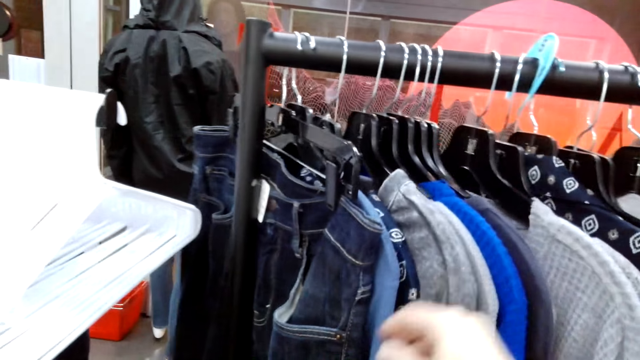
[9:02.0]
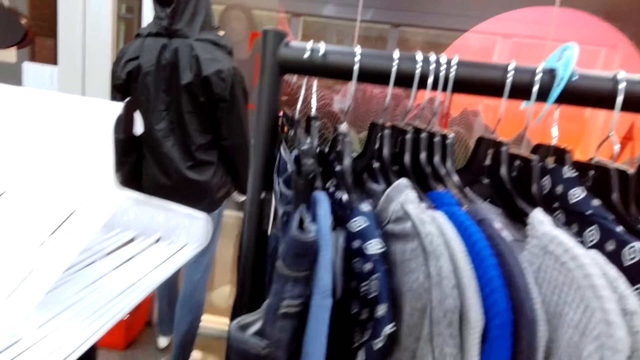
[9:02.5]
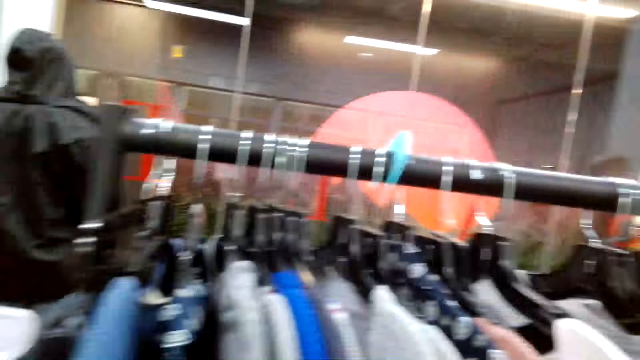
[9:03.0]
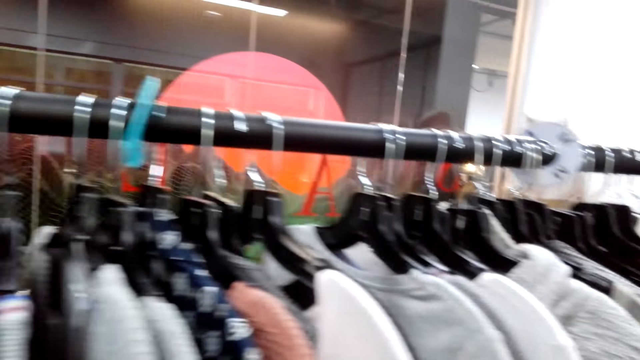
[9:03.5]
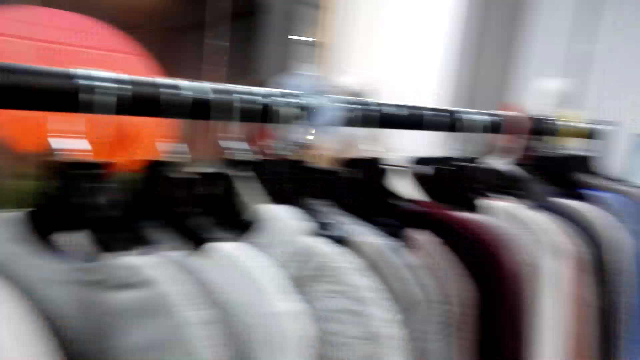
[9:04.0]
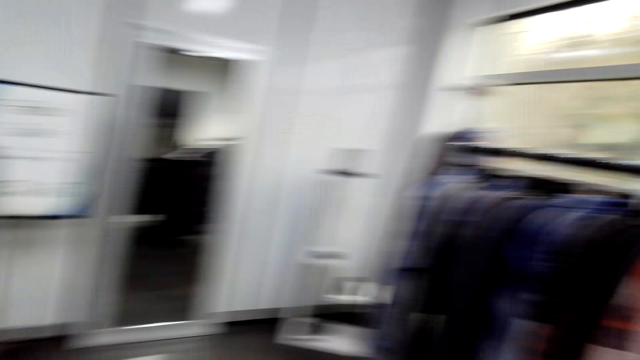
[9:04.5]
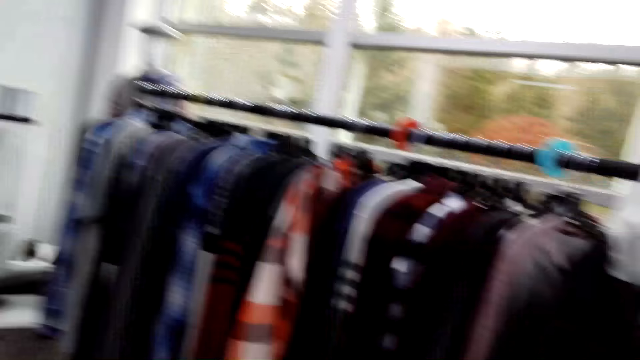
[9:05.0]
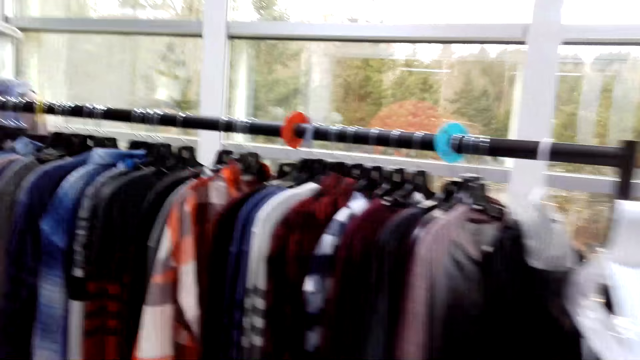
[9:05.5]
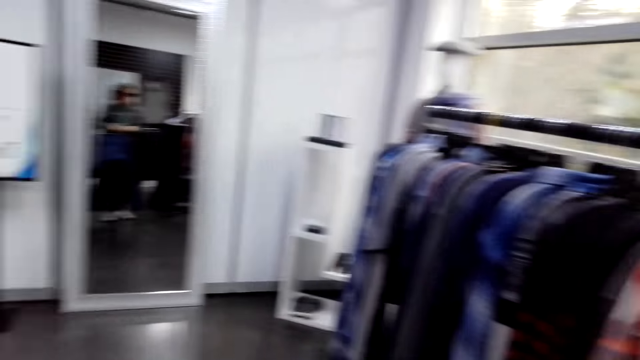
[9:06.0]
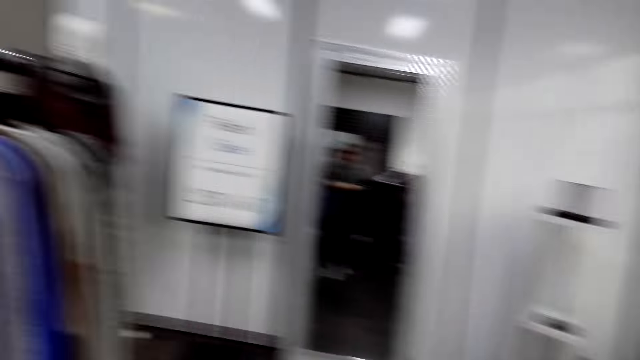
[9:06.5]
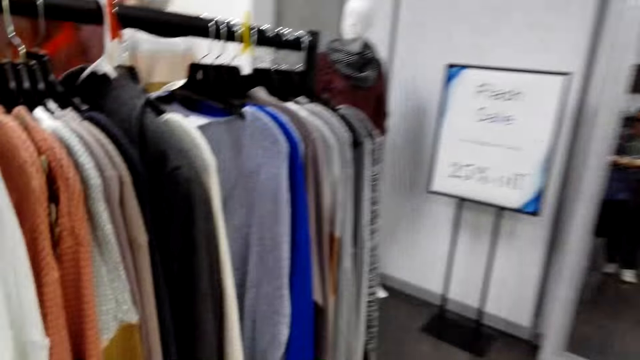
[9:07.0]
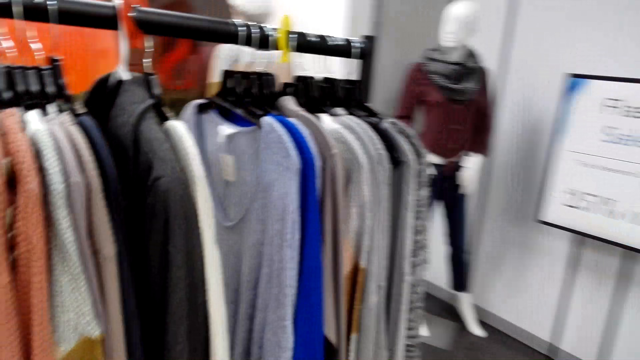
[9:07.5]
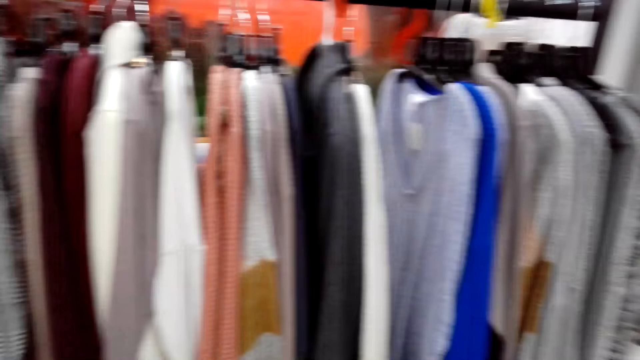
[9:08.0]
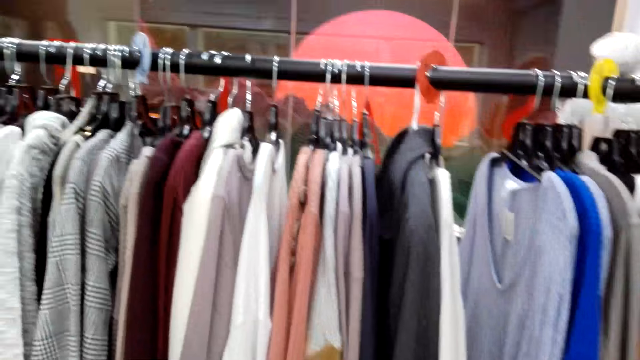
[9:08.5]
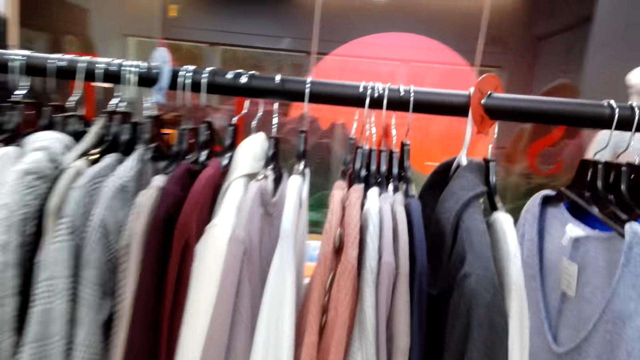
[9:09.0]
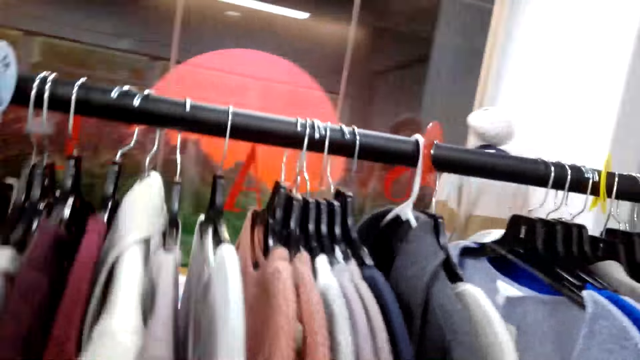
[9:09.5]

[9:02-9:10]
The camera wearer moves around. They turn around the tops.

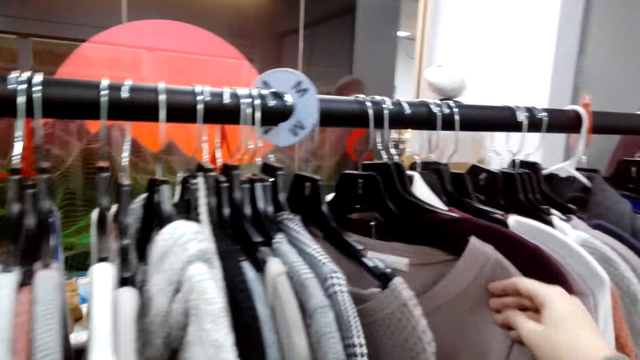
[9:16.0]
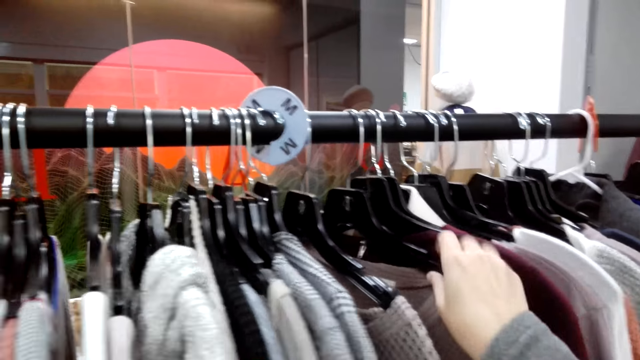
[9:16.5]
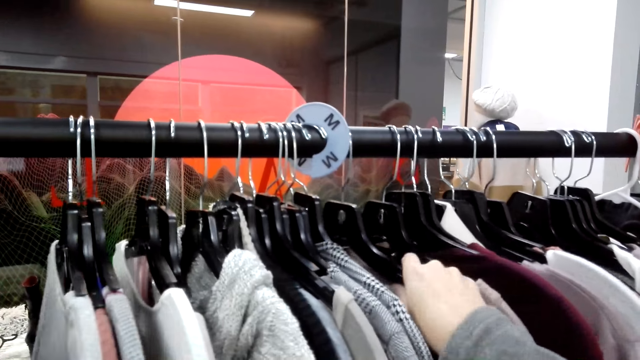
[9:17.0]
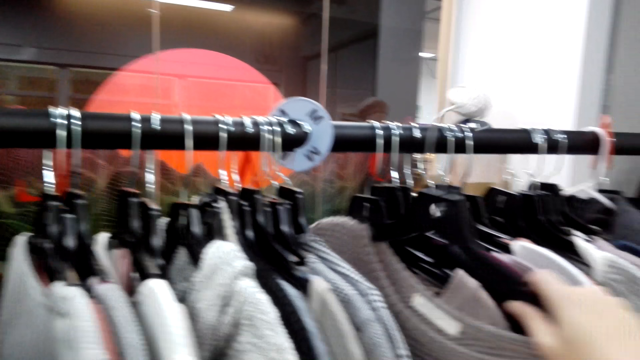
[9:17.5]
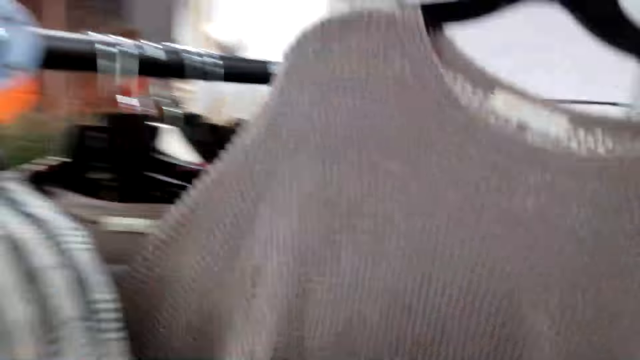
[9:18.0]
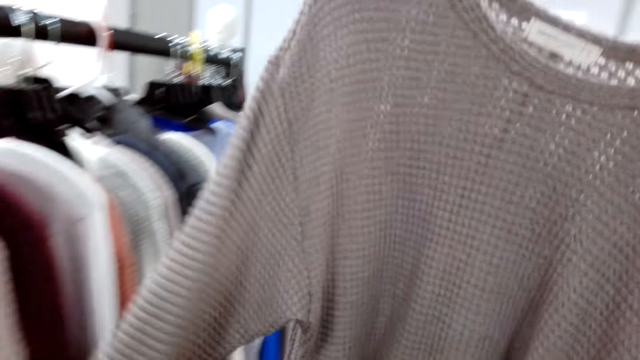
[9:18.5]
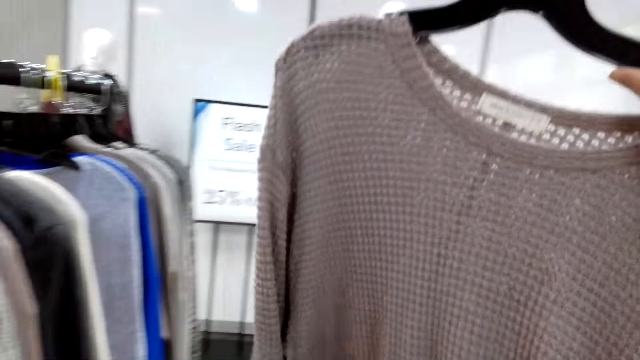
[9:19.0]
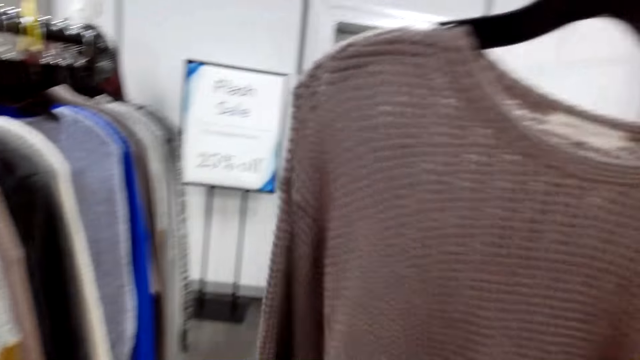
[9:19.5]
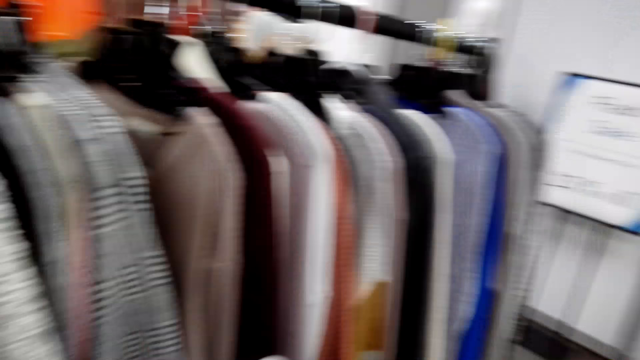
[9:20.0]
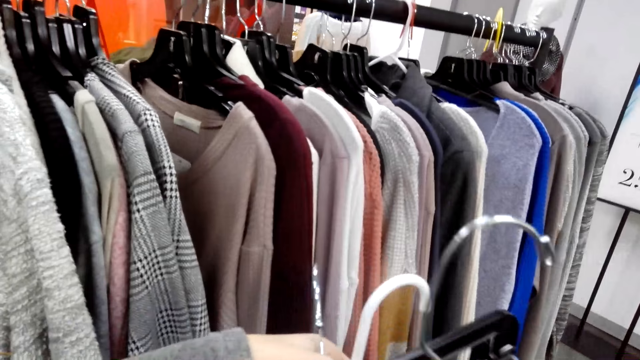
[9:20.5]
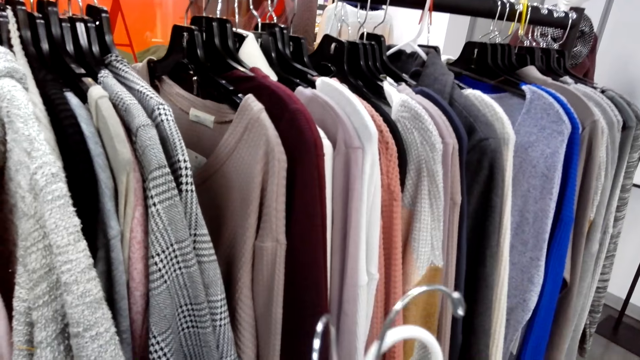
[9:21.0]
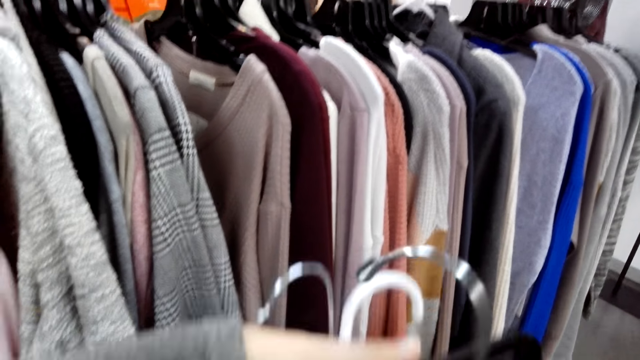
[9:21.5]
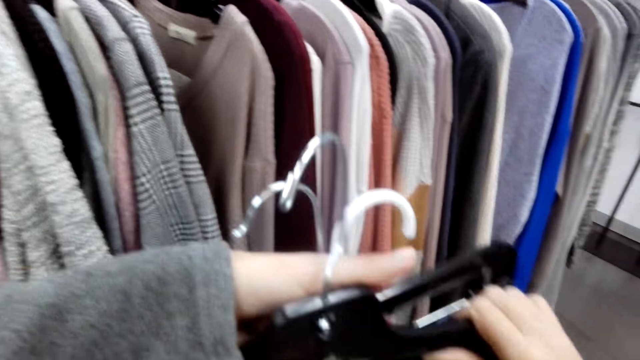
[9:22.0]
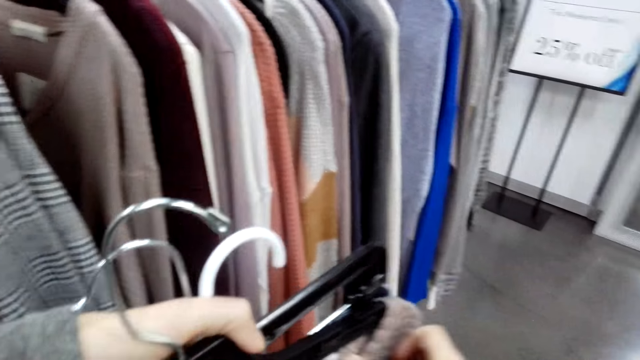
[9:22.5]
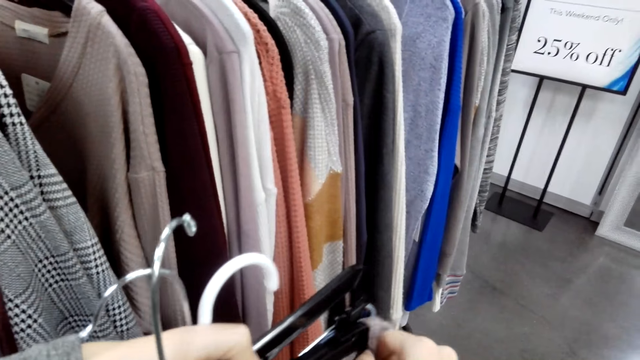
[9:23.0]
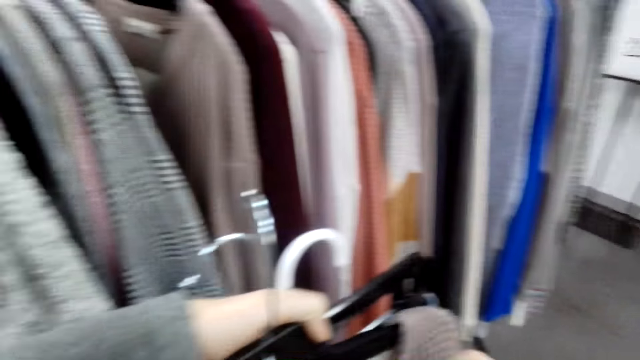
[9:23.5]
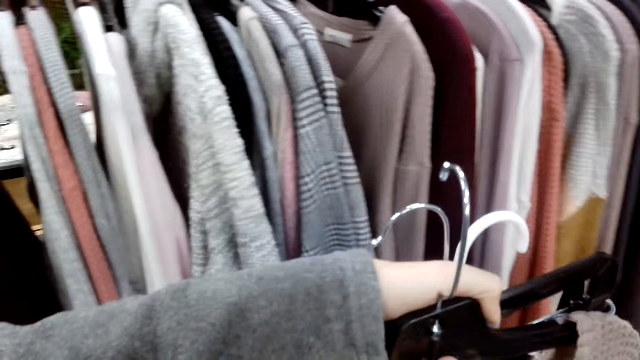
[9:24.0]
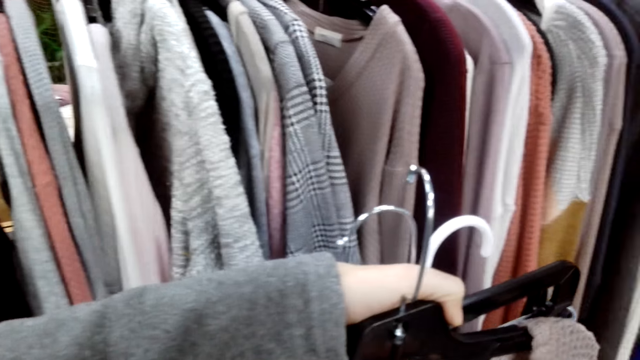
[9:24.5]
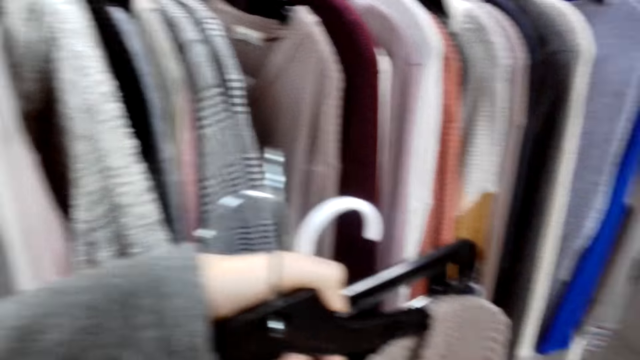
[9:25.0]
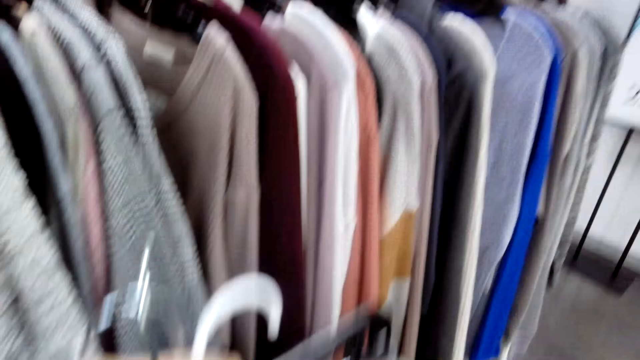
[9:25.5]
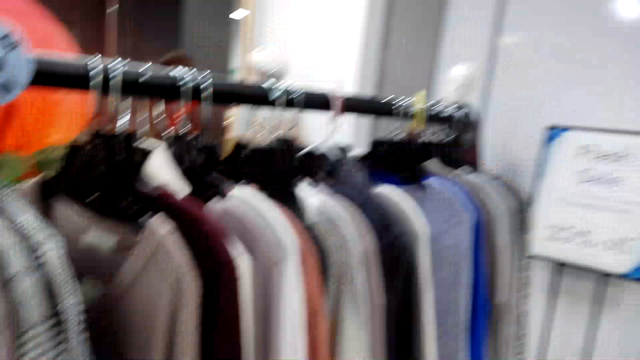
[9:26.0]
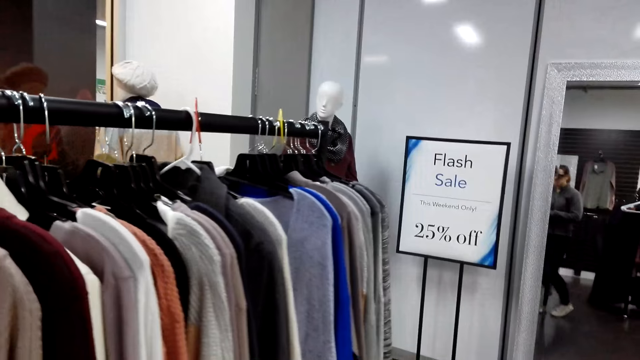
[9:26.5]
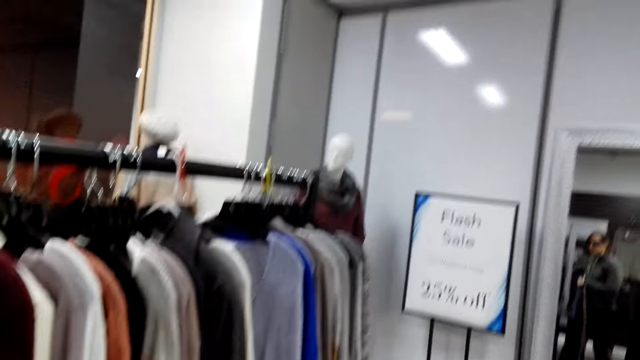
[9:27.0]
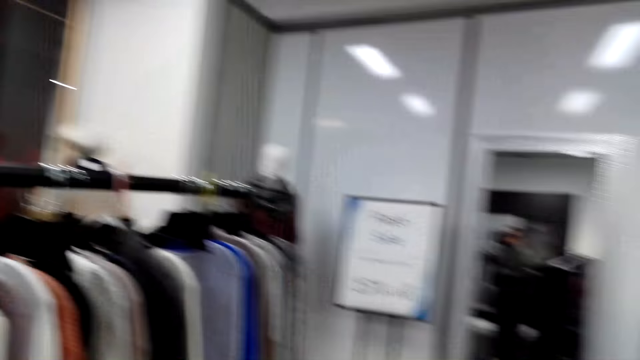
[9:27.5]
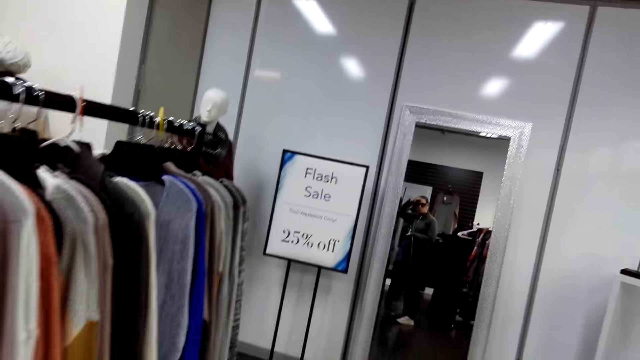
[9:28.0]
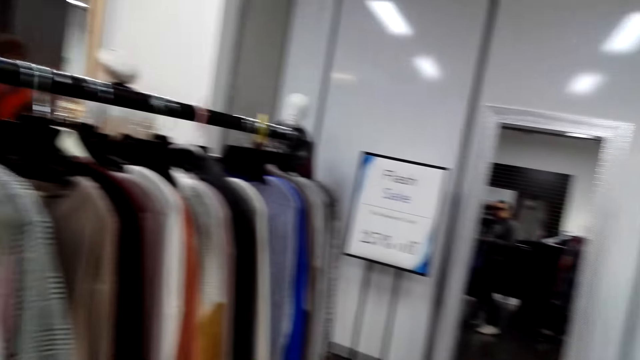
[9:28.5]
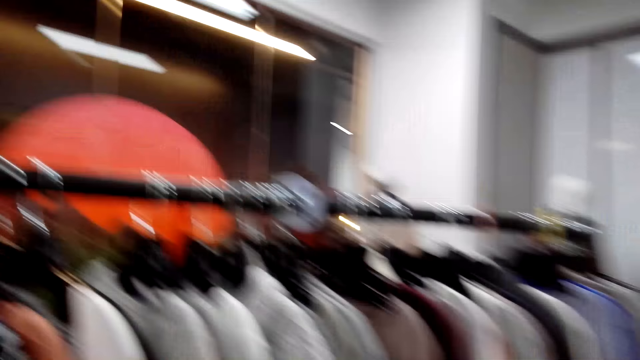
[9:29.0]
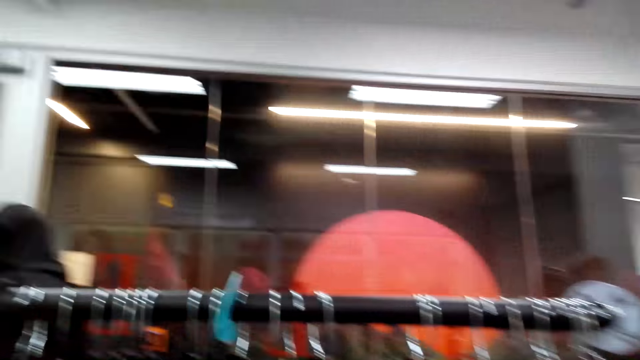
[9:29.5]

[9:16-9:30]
The camera wearer picks a top from the hanger. She takes a look at the top. She holds the top with the other hand. She holds the cloths with her left hand. She stretches the top both sides with the right hand. She looks around.
